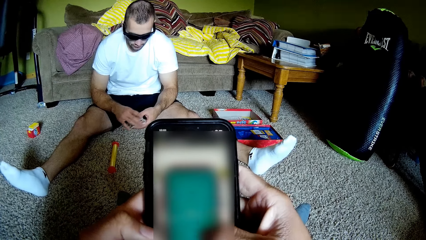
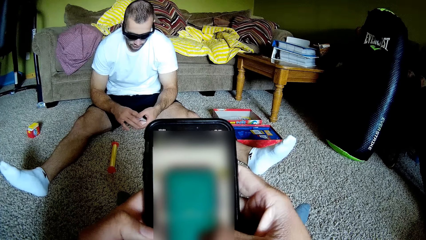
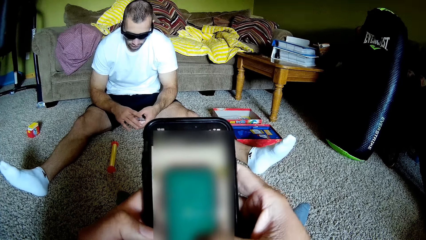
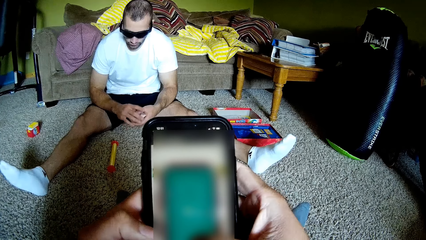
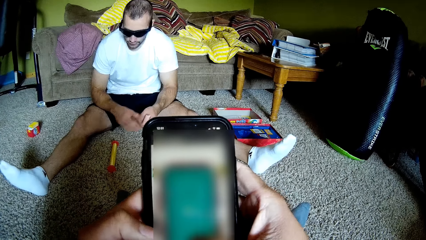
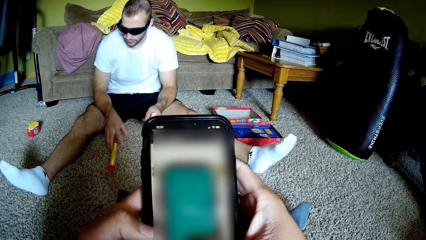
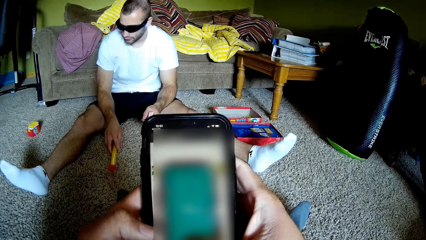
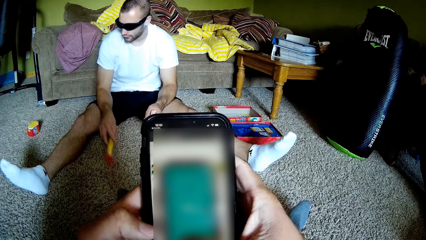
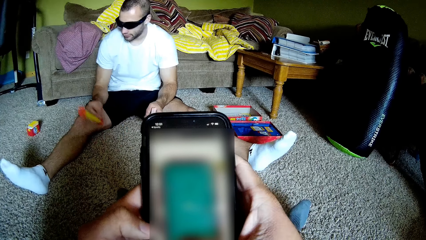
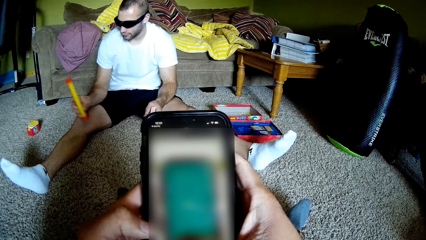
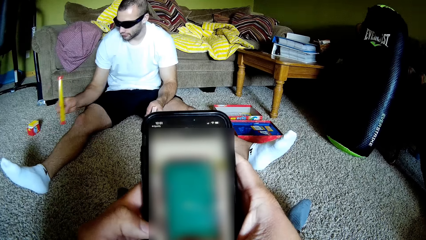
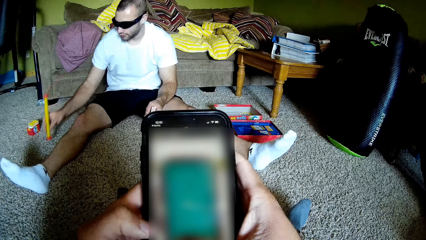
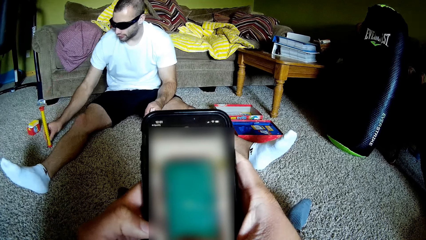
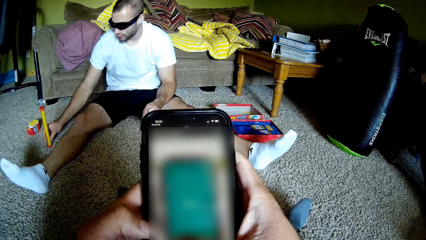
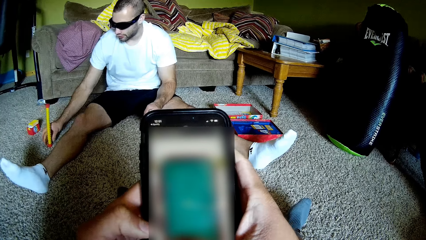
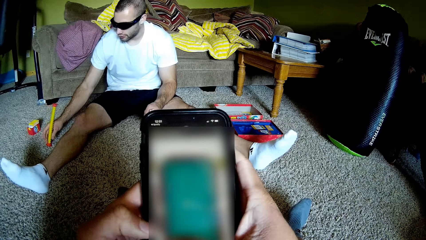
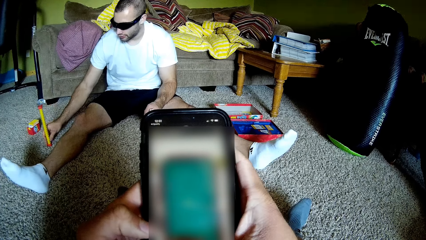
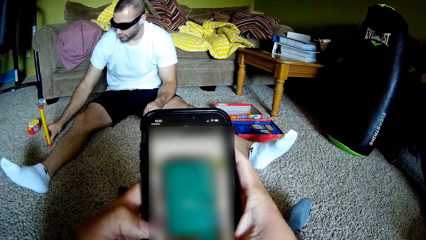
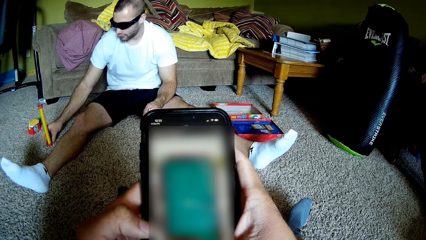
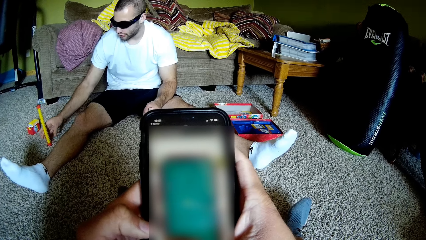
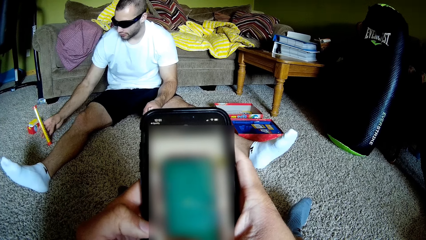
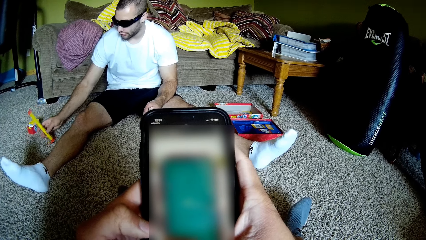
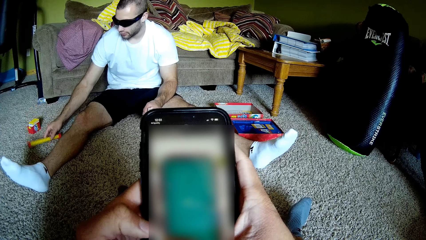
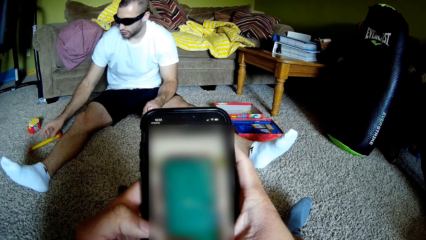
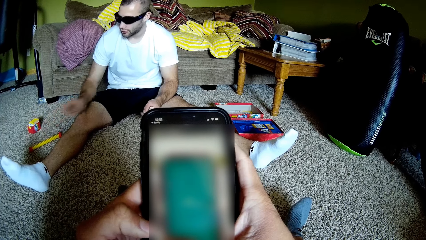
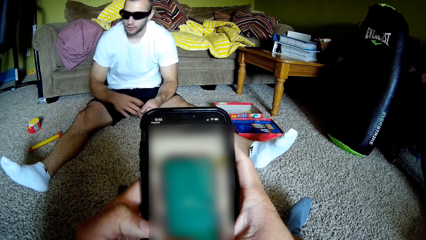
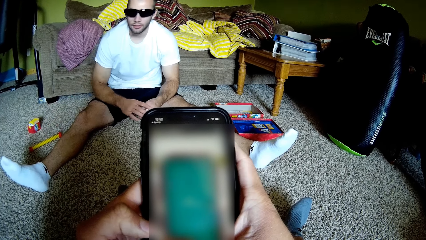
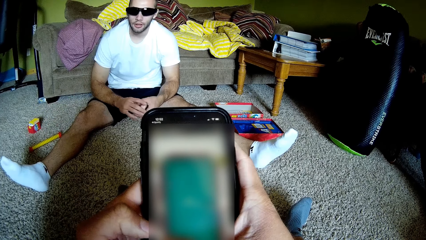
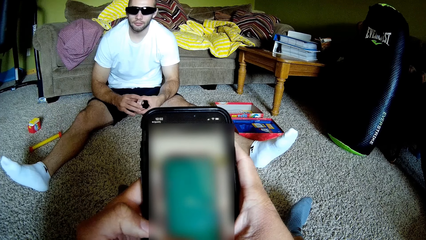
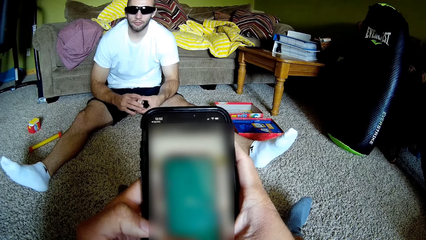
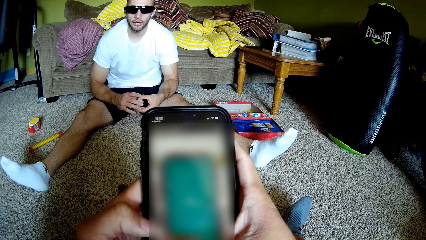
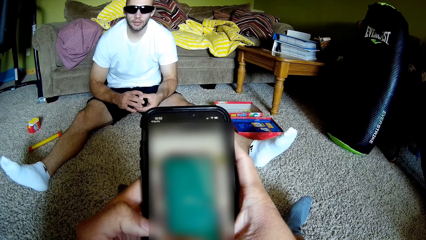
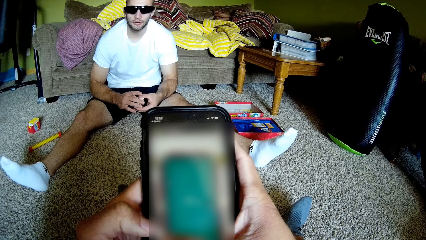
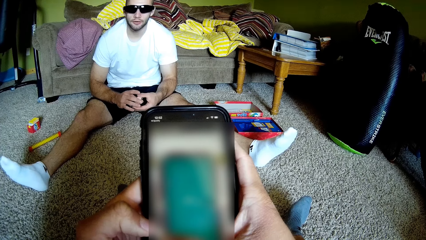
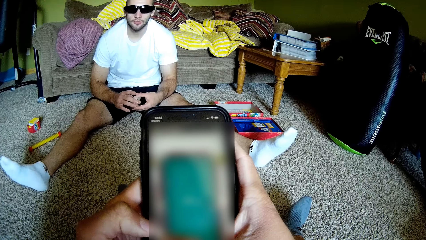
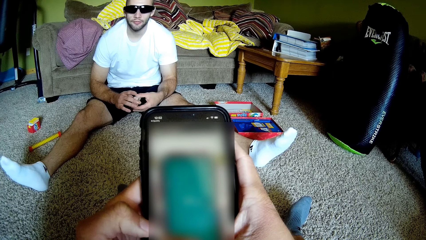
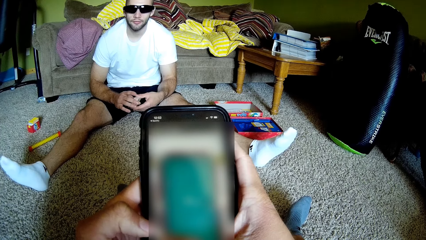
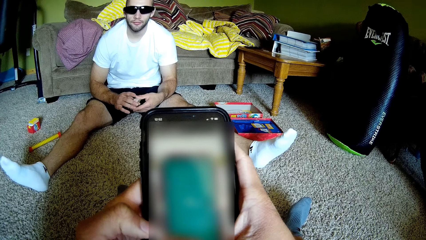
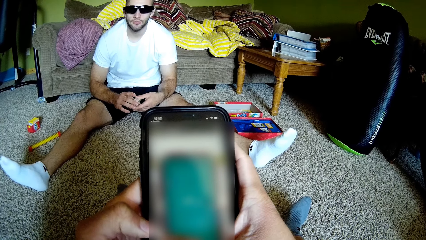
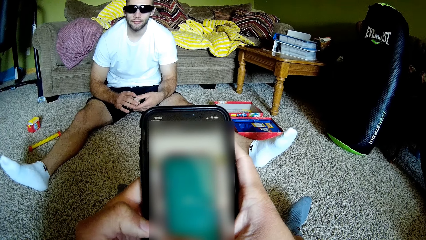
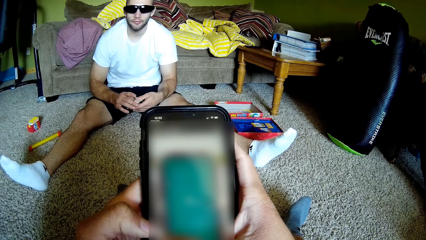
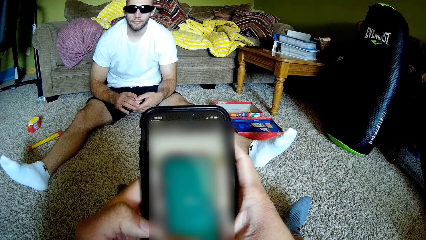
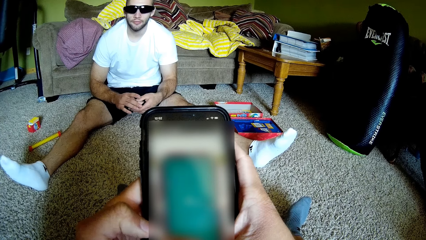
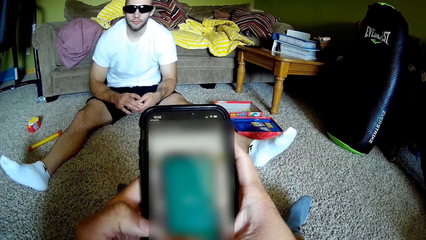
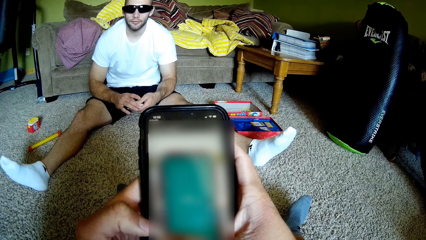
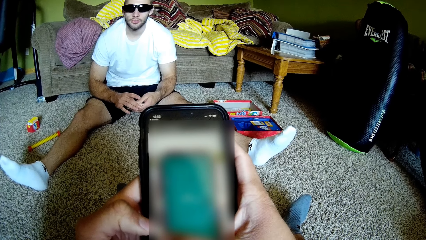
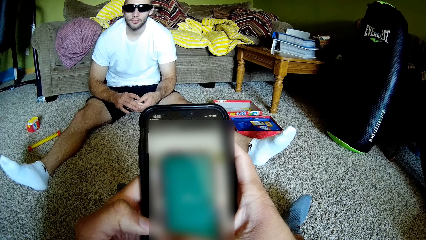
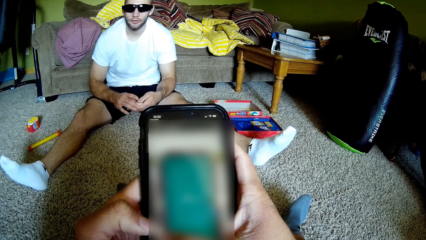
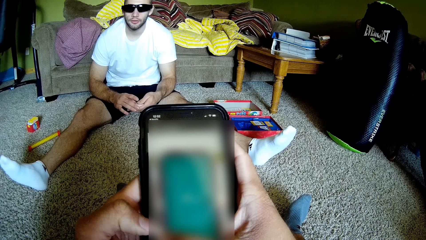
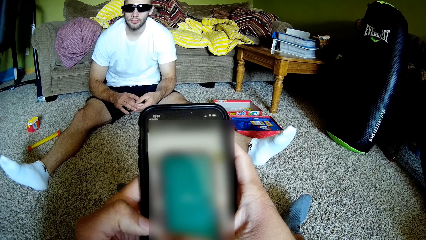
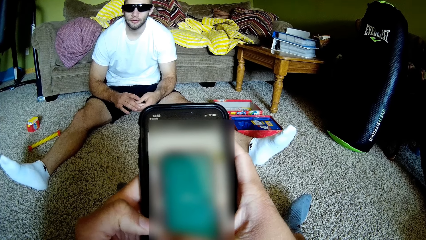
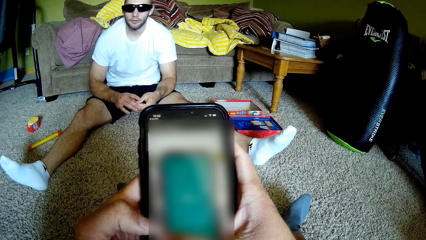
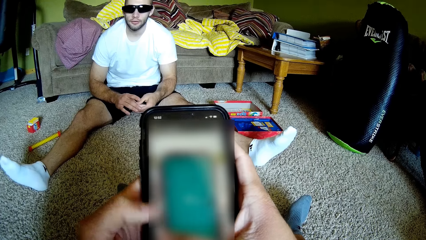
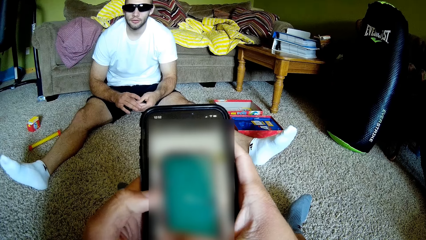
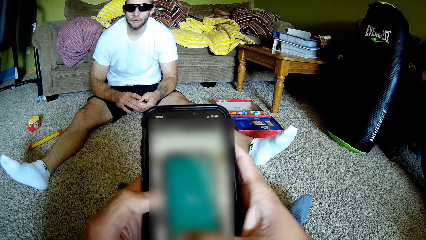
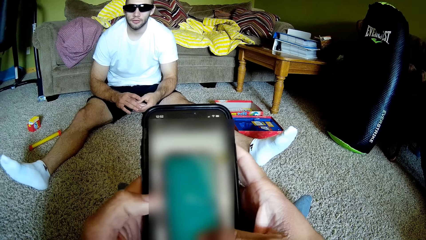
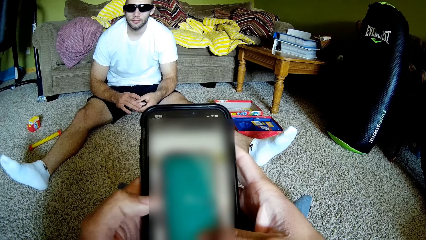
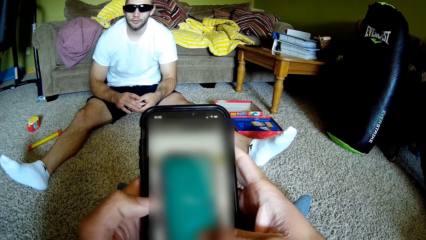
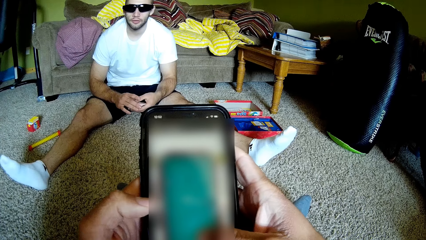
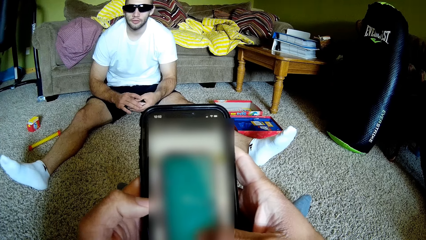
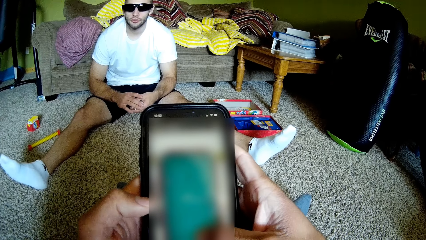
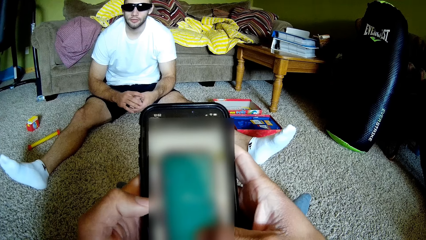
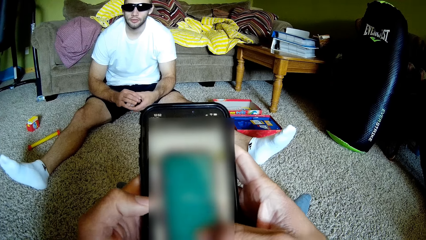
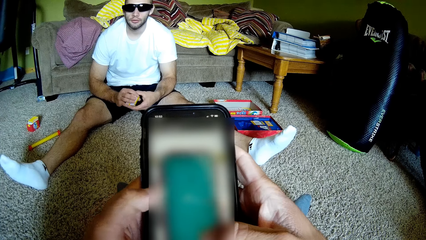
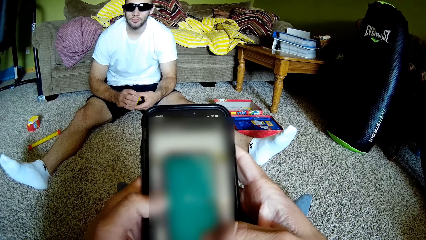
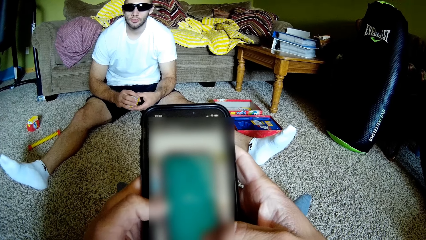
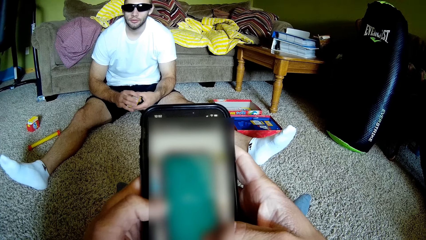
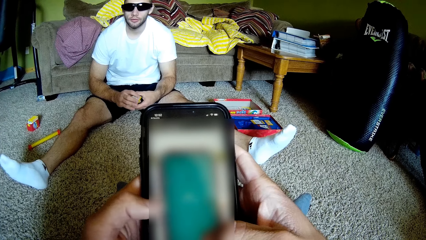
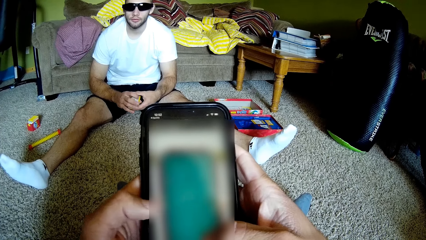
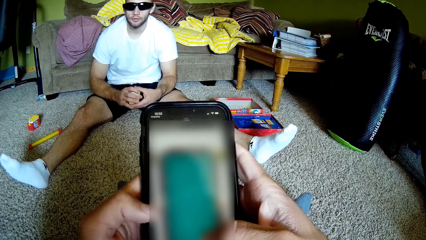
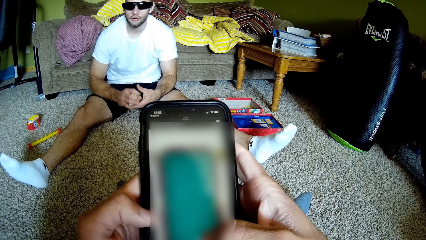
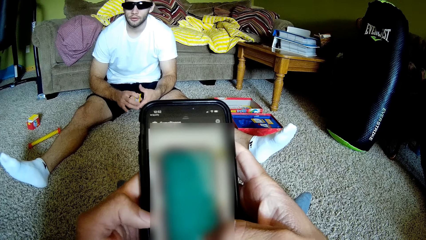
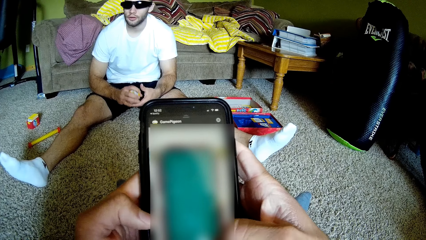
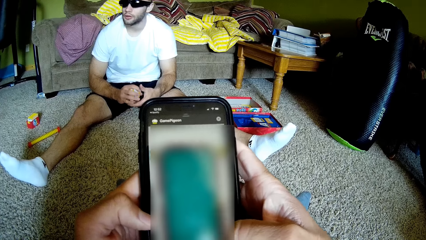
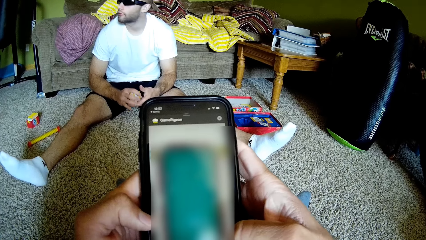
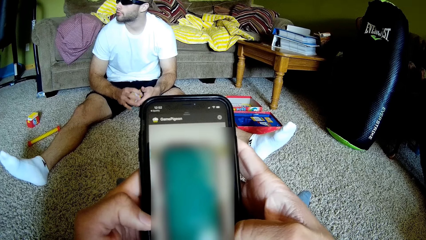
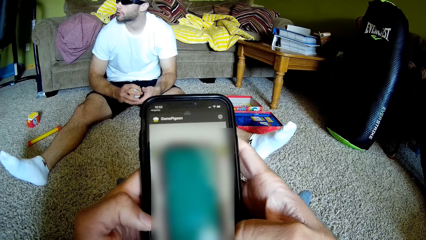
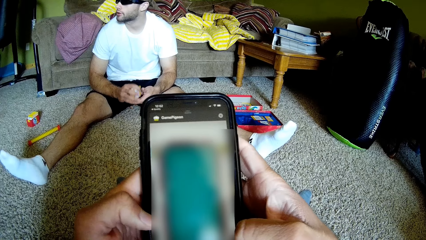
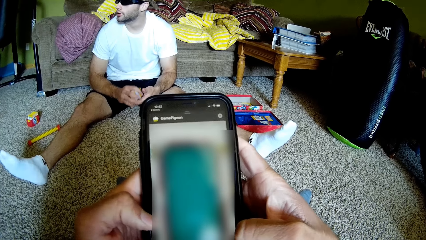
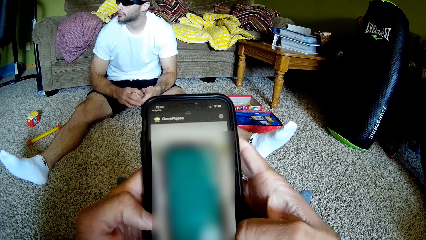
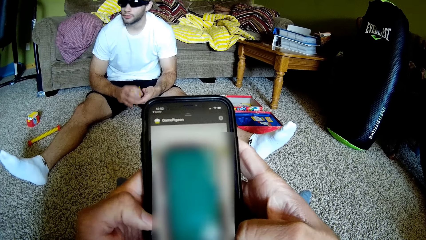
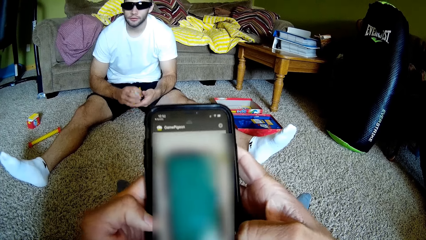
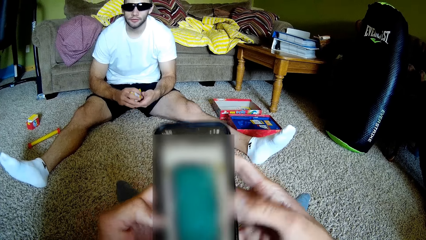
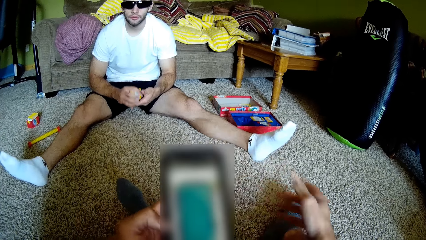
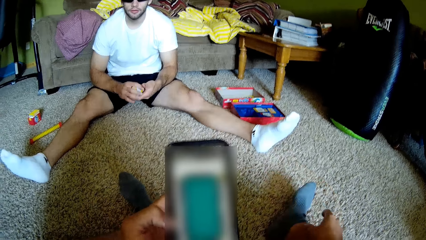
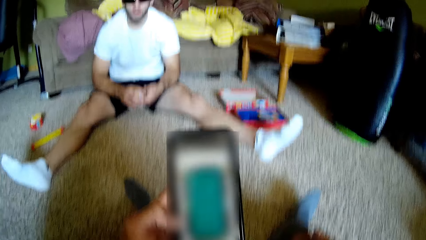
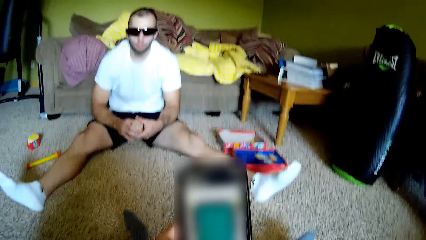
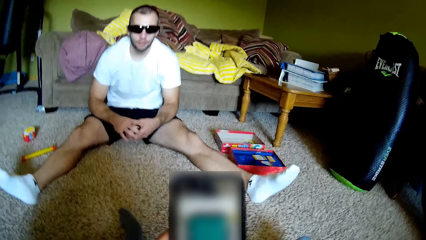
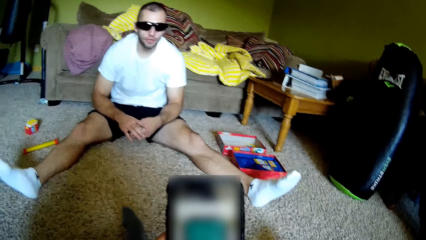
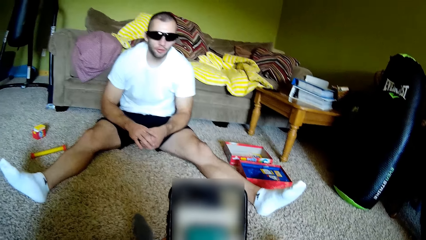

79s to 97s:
A man picks up a plastic magic staff. The man puts the plastic magic staff on the floor. The man is playing cards. The man shakes the playing cards.
